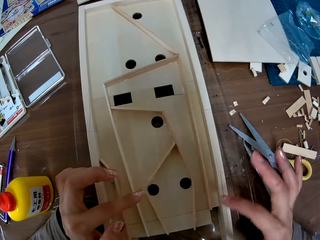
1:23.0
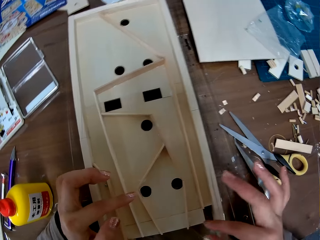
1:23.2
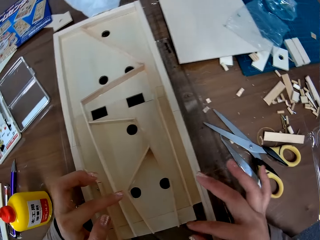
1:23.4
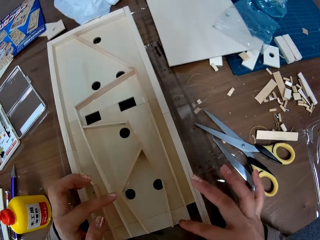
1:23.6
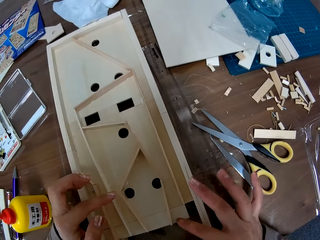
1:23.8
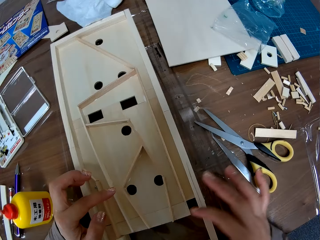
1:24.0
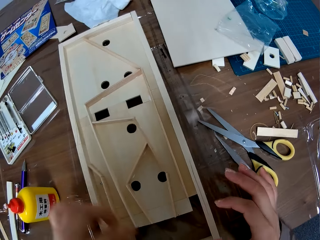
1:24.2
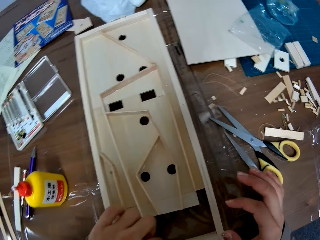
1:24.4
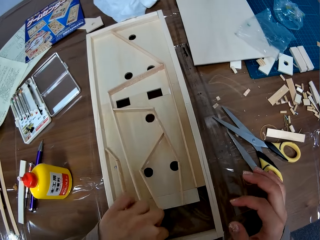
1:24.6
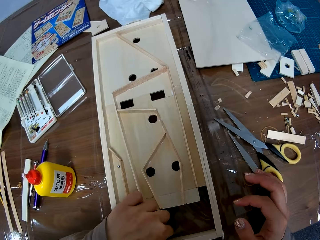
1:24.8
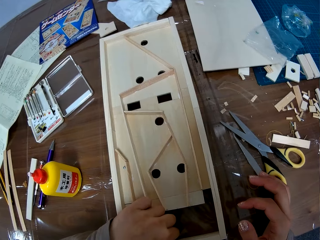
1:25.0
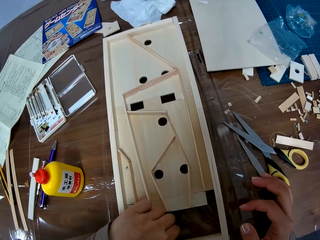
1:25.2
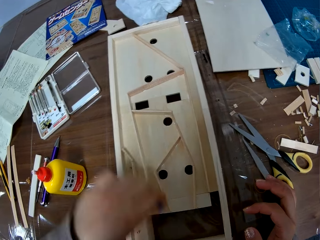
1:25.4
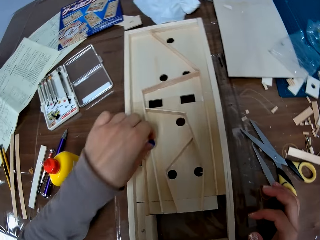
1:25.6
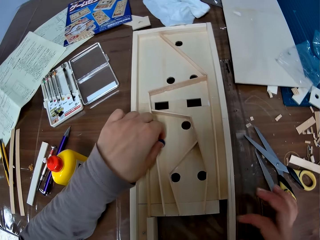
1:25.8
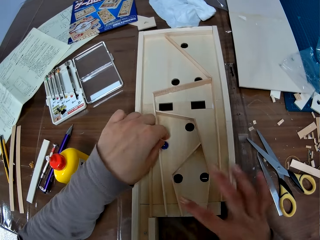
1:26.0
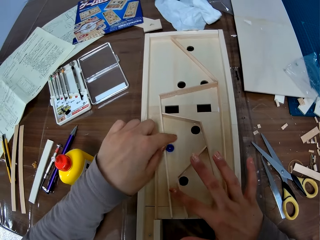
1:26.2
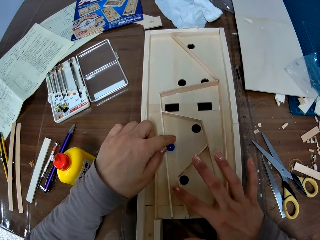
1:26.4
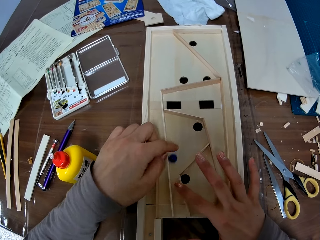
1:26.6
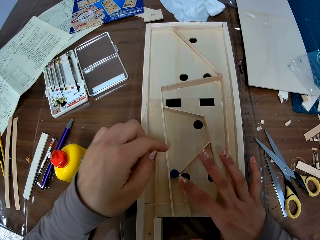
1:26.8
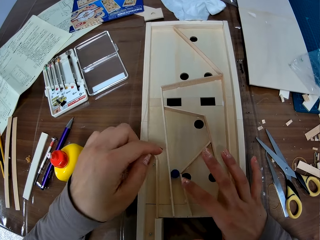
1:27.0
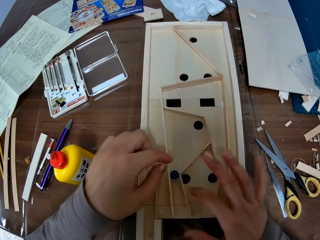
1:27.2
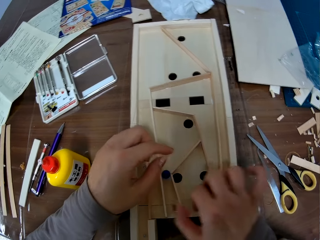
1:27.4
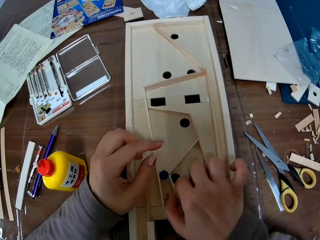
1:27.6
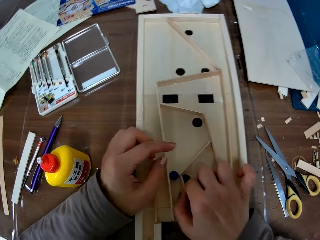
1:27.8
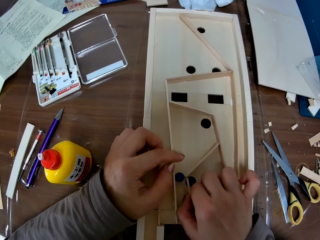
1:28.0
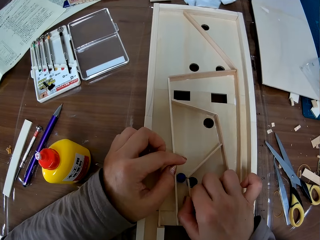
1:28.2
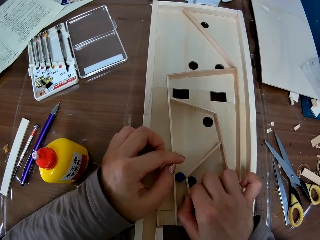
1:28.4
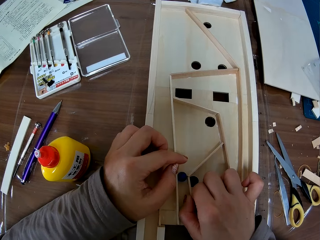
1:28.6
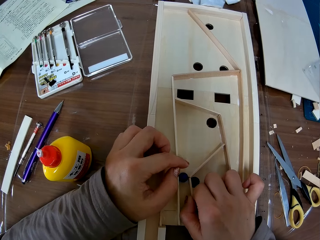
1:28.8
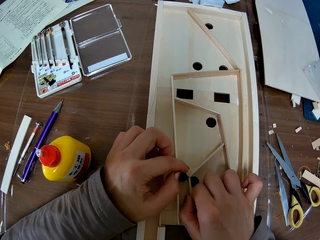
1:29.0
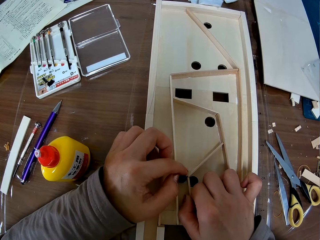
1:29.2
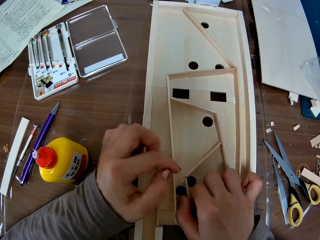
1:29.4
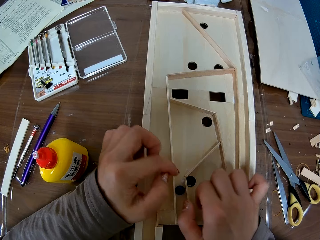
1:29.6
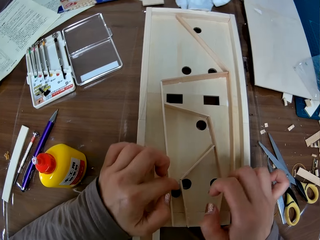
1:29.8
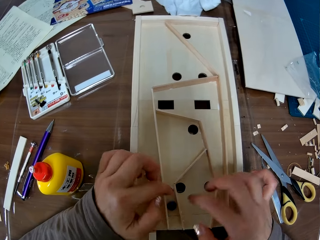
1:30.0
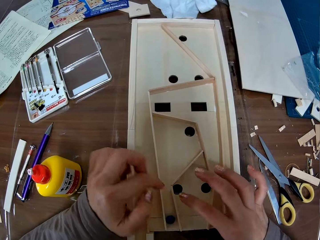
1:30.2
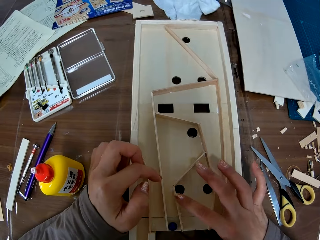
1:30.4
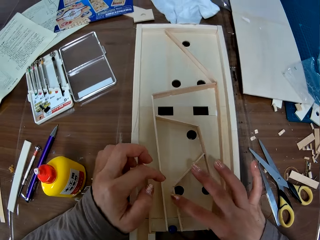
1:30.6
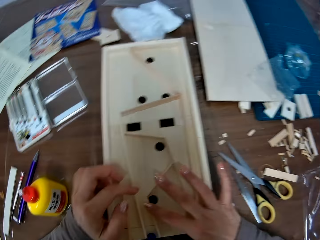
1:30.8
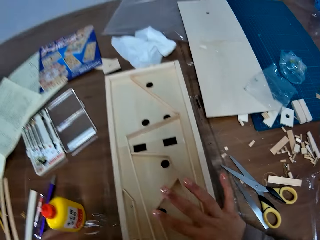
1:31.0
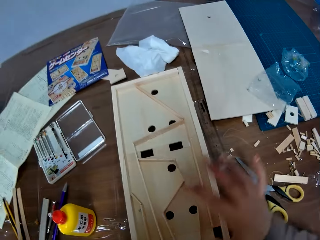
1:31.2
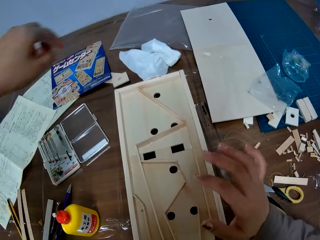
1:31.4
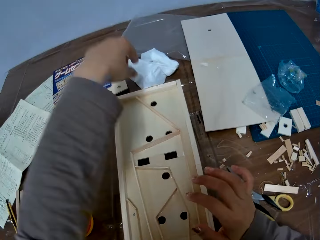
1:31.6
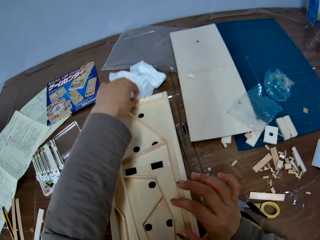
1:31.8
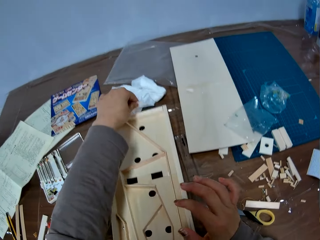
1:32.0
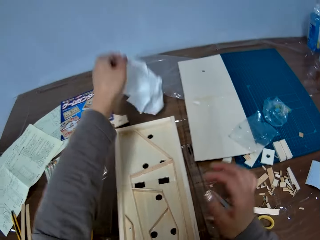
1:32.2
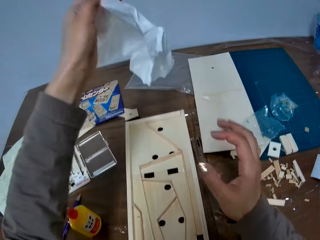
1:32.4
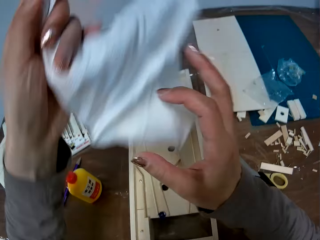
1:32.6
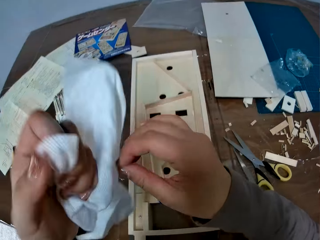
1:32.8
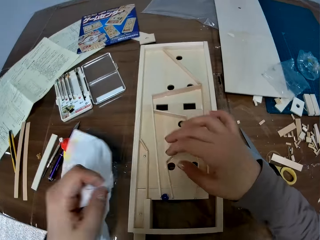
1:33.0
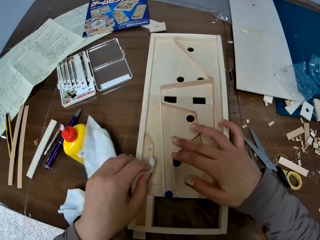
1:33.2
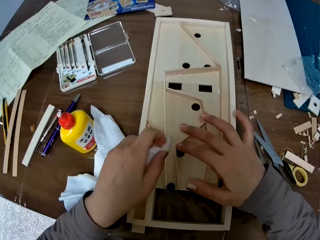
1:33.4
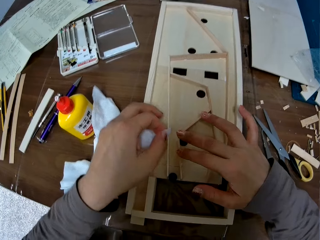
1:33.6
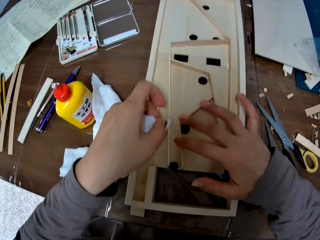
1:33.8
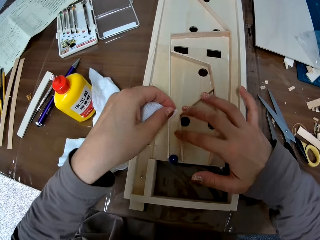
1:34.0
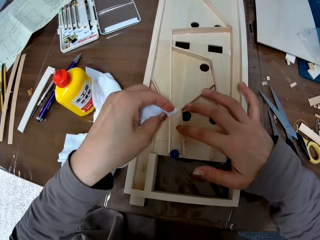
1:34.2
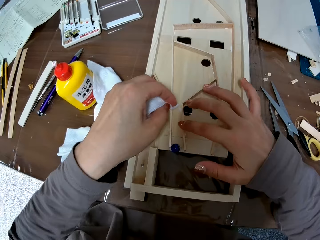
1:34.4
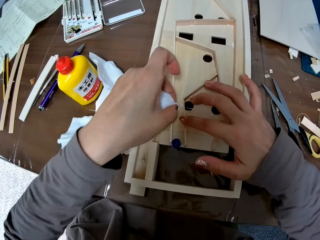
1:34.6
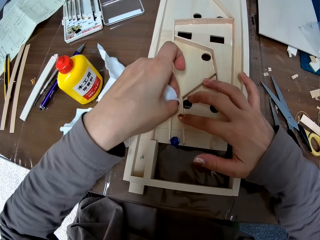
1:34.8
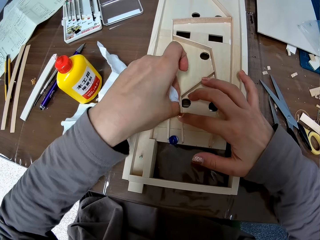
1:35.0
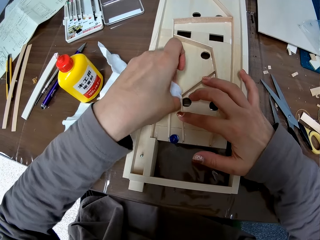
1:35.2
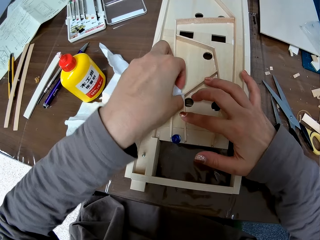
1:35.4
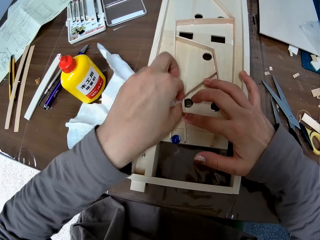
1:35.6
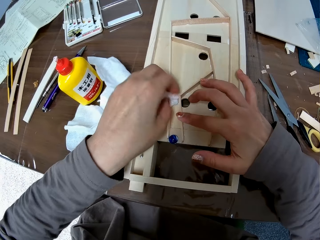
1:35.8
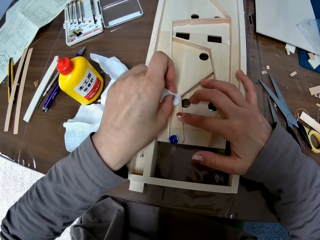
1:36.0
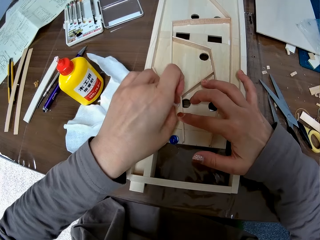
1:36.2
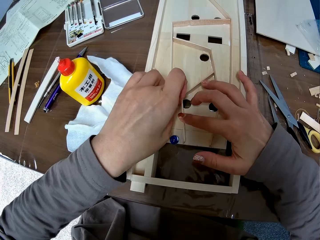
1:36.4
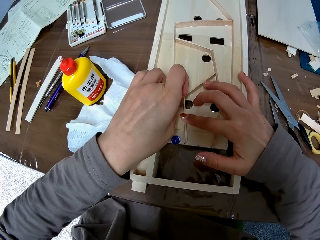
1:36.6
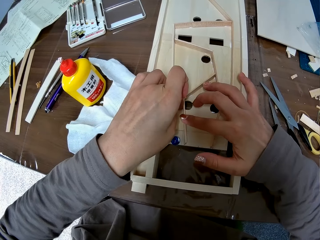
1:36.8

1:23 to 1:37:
The camera wearer picks the marble from the table with her left hand. She drops the marble on a part of the woodwork. She pushes the marble on the woodwork with her left hand. She adjusts the other piece of wood on the woodwork. She pushes the marble on the woodwork with her left hand. She pushes the marble on the woodwork with her left hand again. She picks a piece of tissue or cloth from the table with her left hand. She touches the cloth with the other hand. She holds a wood. She cleans off excess glue from the woodwork.

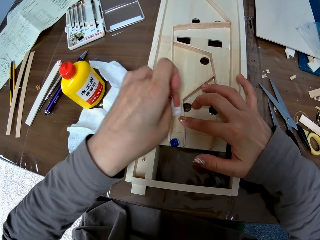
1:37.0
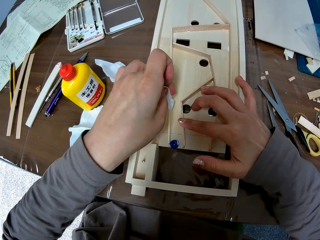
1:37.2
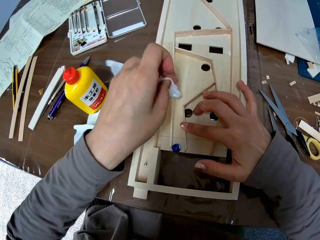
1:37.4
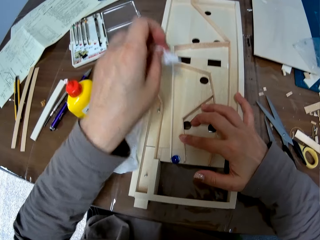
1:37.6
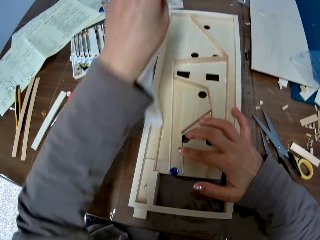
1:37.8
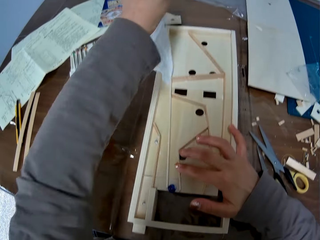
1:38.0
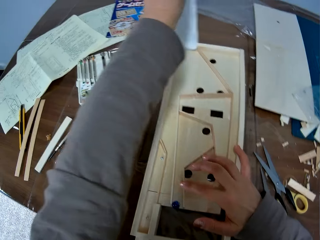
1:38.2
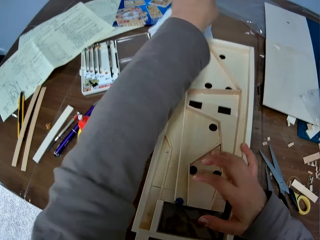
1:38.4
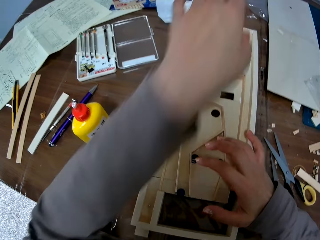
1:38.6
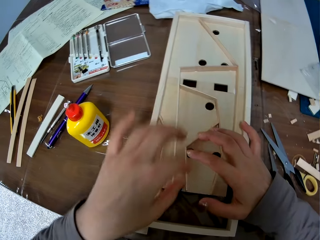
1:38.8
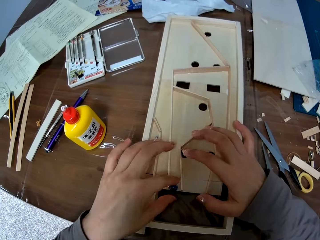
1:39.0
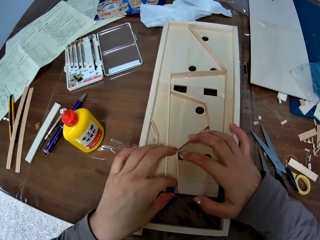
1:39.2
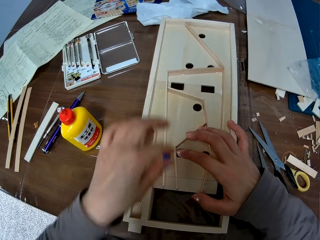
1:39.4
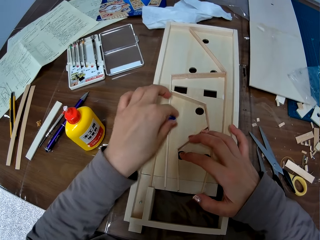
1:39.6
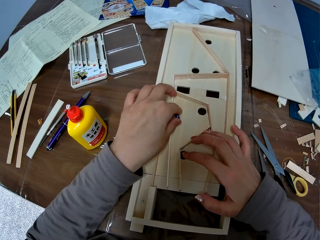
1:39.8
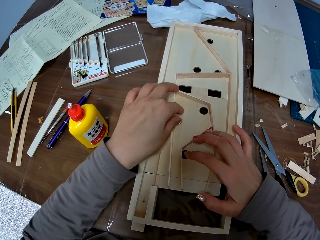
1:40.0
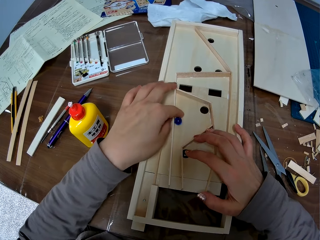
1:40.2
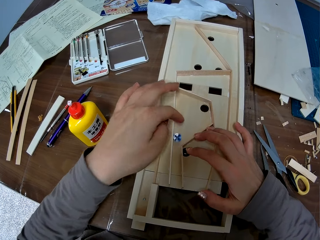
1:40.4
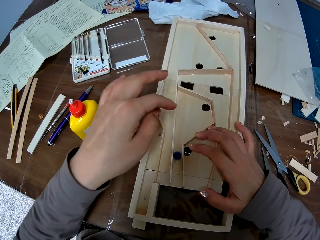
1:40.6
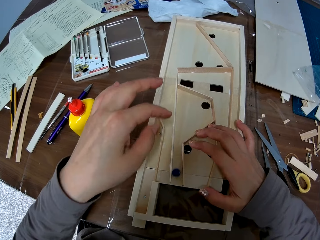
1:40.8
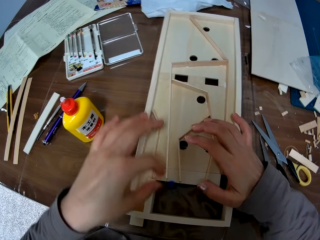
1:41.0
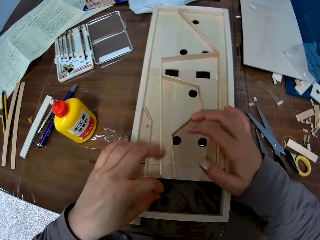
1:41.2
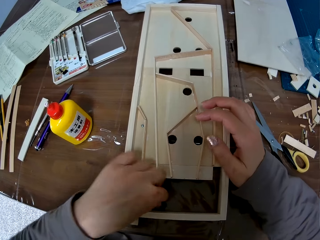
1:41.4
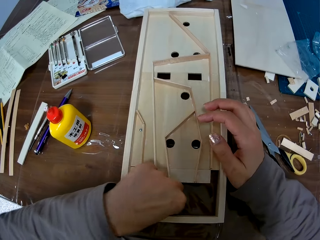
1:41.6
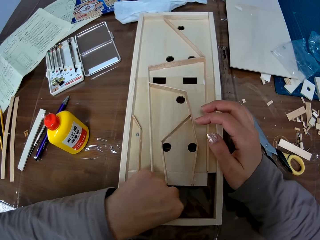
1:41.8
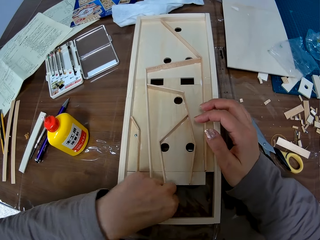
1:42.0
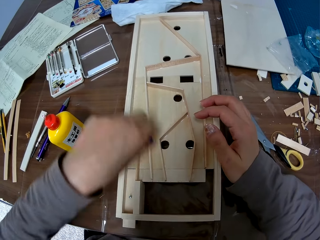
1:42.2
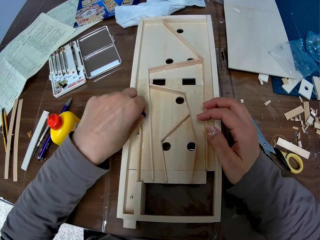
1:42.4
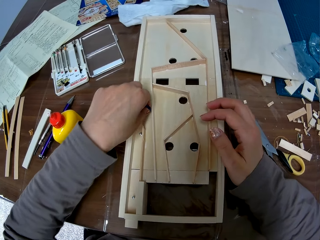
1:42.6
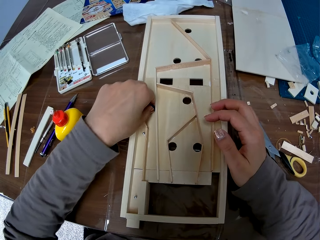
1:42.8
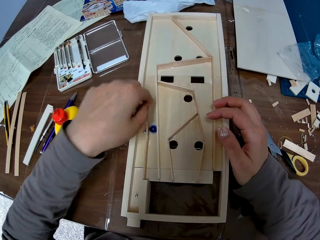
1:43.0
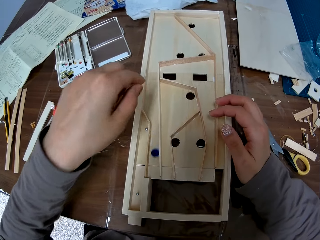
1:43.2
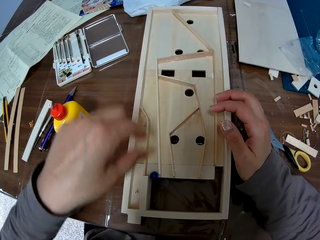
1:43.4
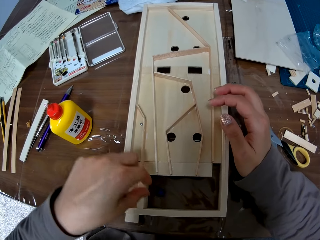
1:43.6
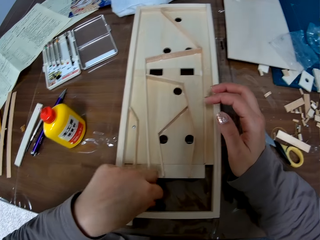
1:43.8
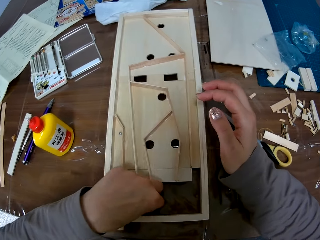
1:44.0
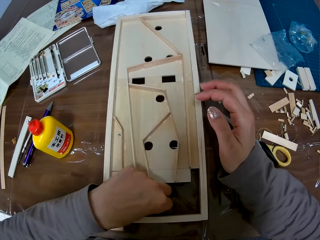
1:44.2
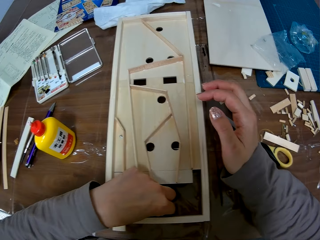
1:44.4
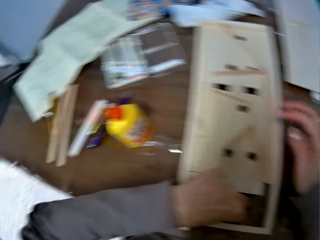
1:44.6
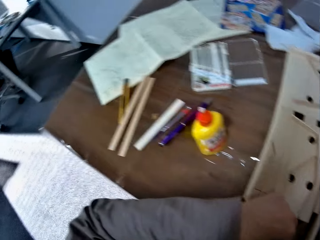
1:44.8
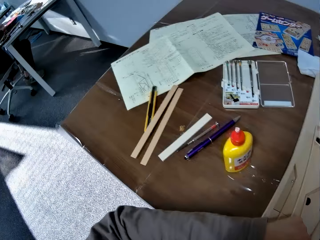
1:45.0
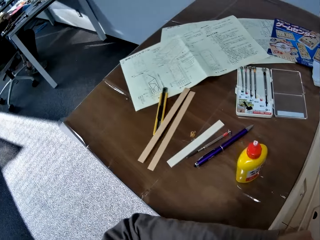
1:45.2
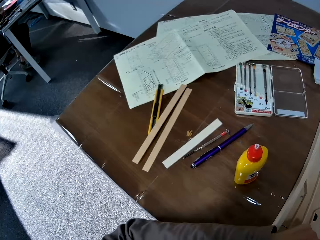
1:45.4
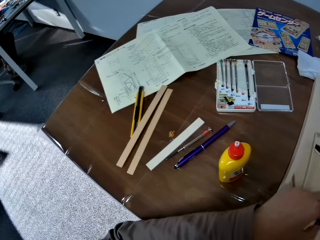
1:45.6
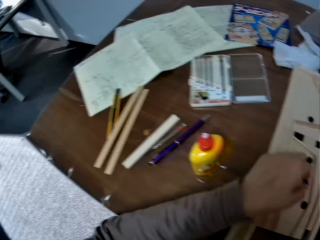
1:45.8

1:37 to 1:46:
The camera wearer drops the piece of tissue on the table. She picks the marble from the table with her left hand, drops the marble on the woodwork, and pushes the marble on the woodwork with her left hand. She moves a hand. She picks the marble from the table with her left hand. She pushes the marble on the woodwork with her left hand. She drops the marble on the woodwork. She picks the marble from the table with her left hand. She moves a hand.
